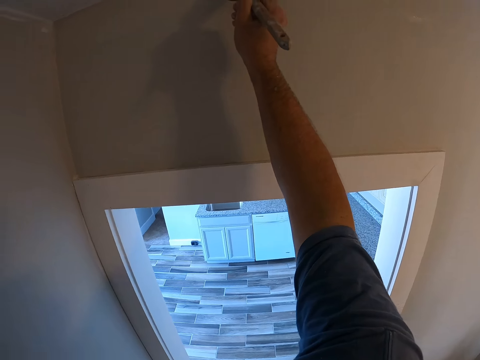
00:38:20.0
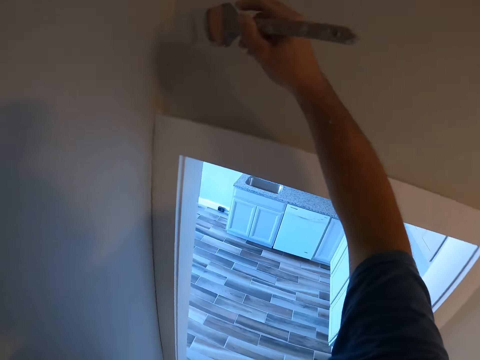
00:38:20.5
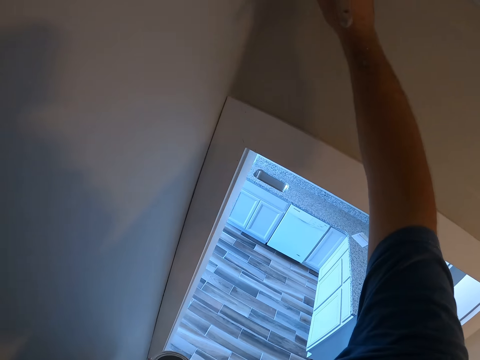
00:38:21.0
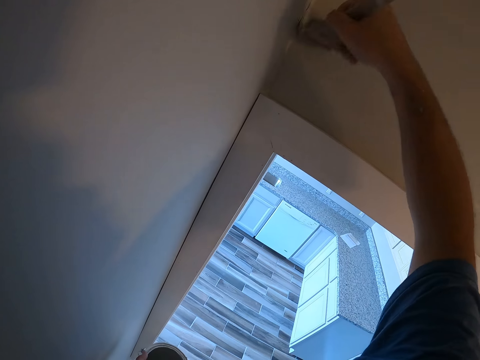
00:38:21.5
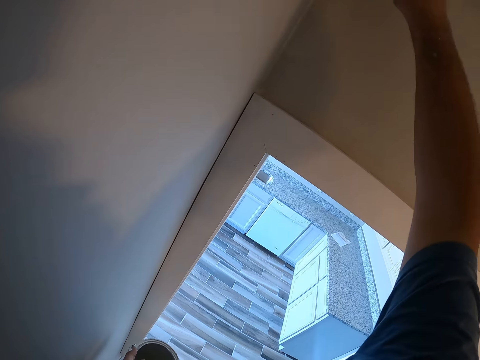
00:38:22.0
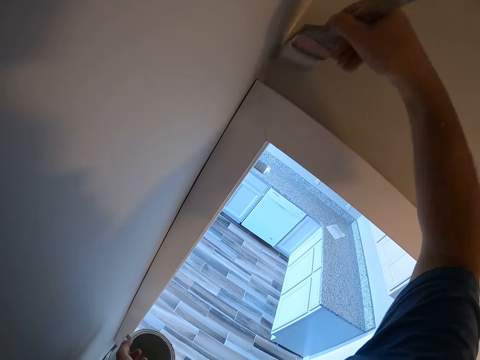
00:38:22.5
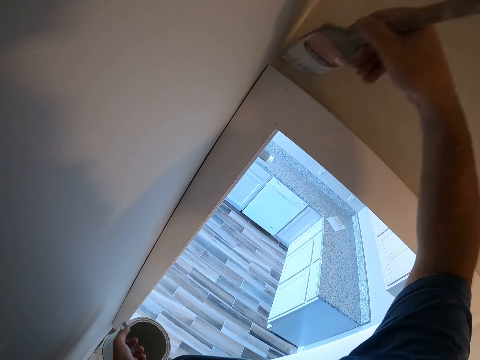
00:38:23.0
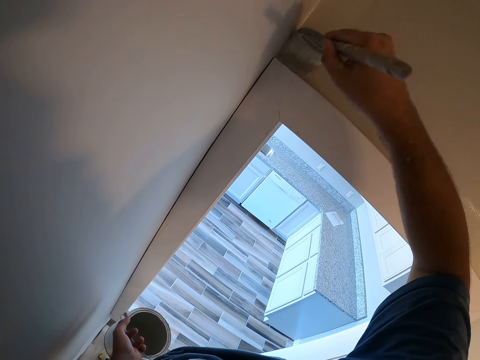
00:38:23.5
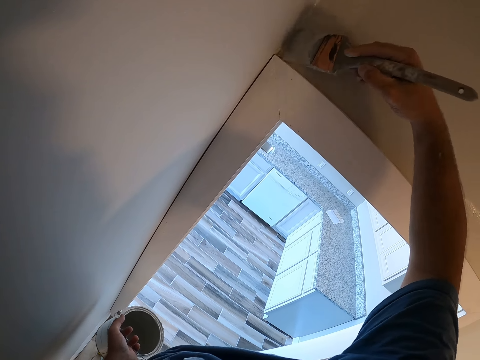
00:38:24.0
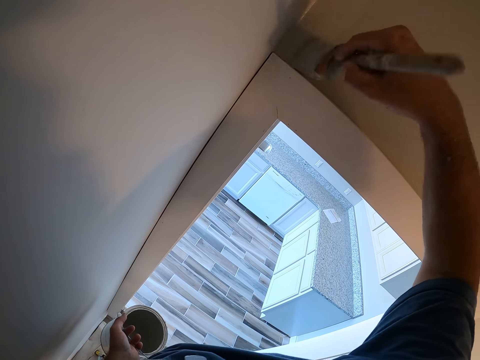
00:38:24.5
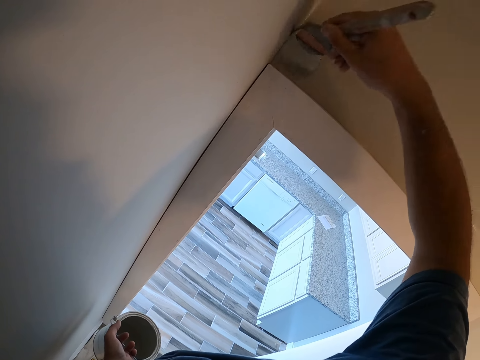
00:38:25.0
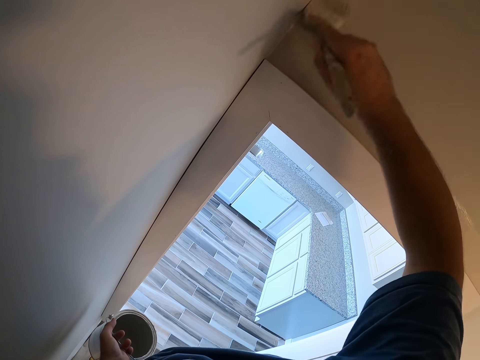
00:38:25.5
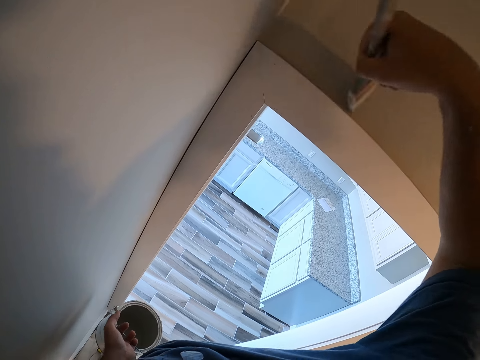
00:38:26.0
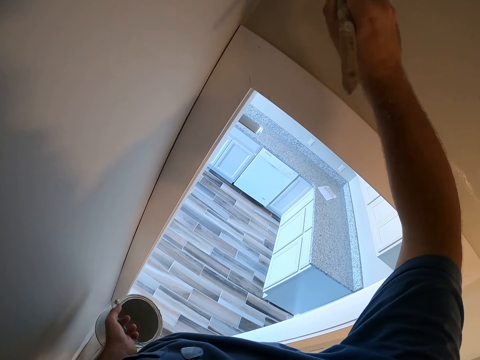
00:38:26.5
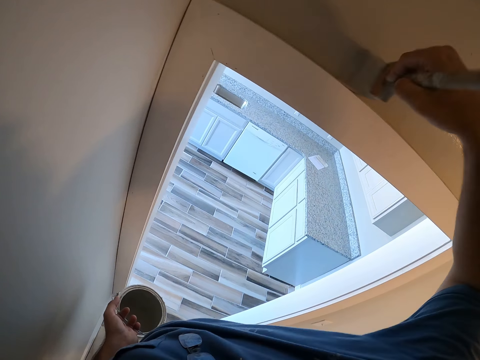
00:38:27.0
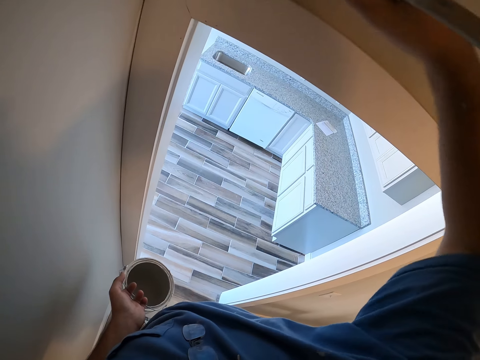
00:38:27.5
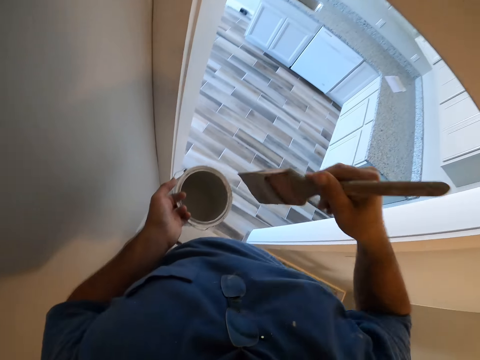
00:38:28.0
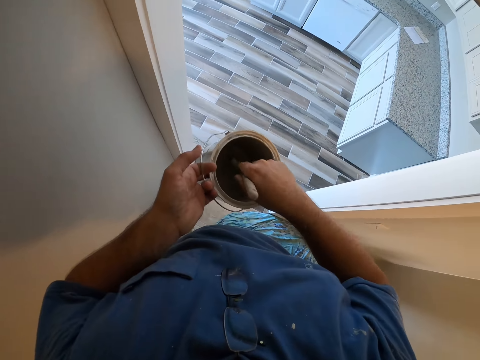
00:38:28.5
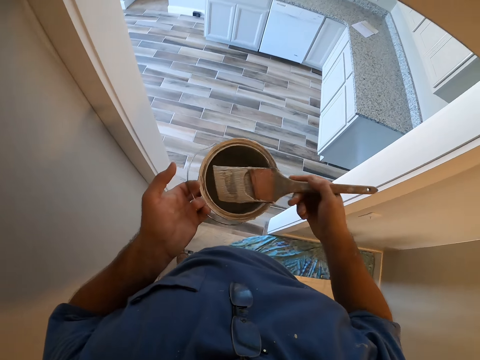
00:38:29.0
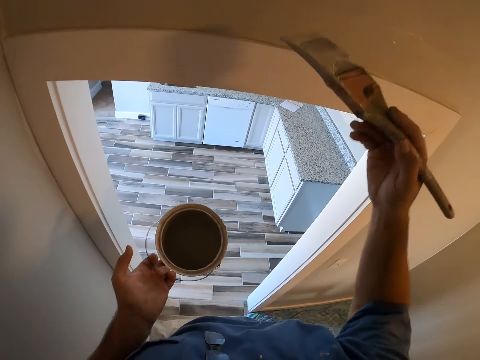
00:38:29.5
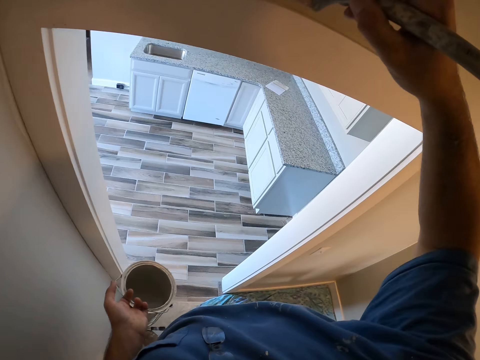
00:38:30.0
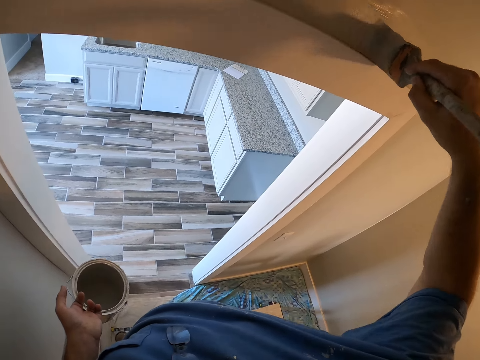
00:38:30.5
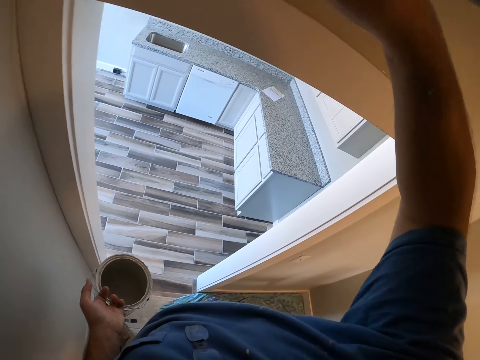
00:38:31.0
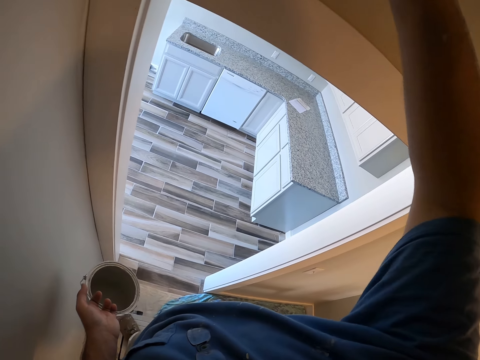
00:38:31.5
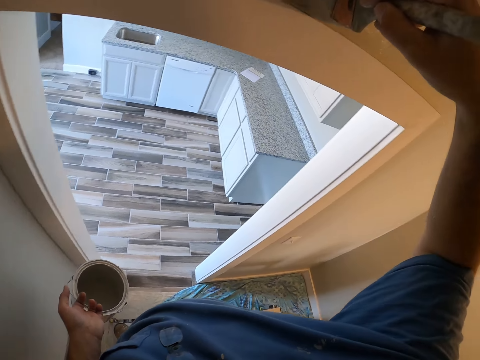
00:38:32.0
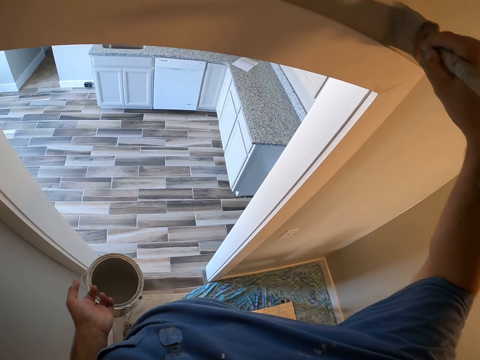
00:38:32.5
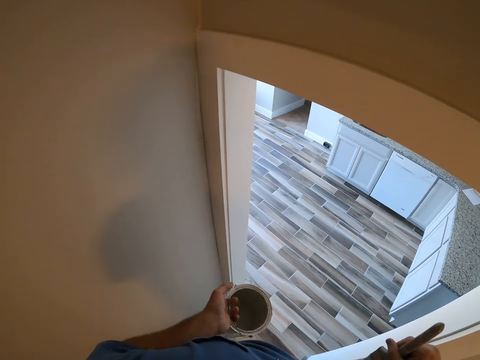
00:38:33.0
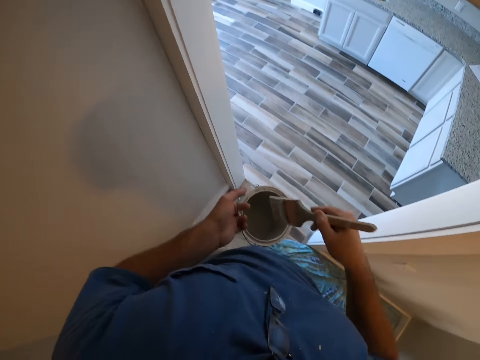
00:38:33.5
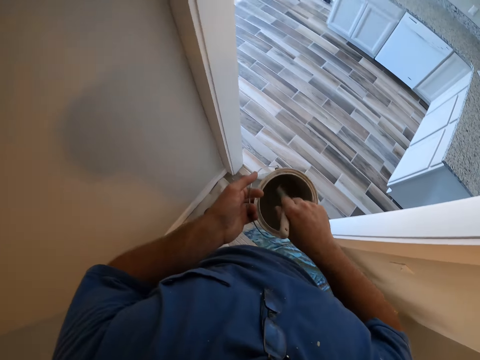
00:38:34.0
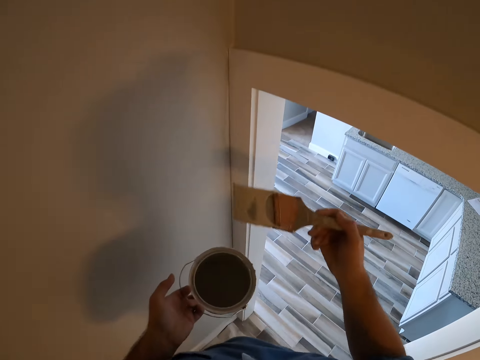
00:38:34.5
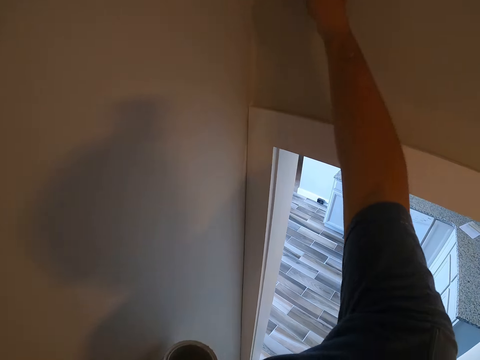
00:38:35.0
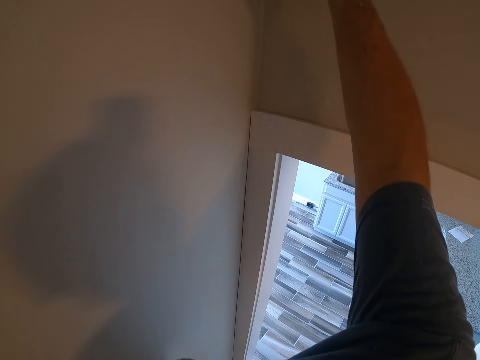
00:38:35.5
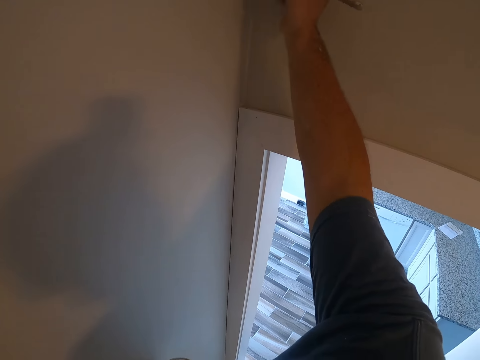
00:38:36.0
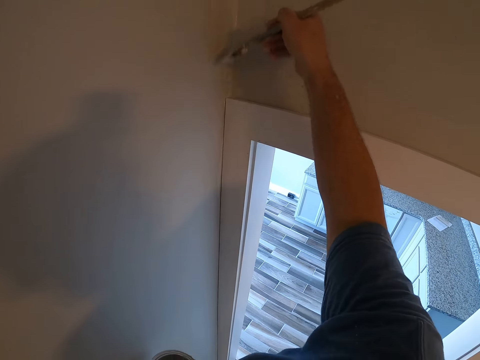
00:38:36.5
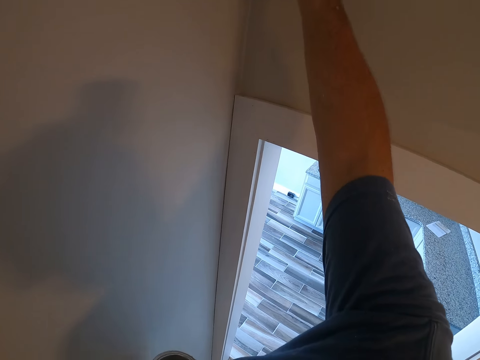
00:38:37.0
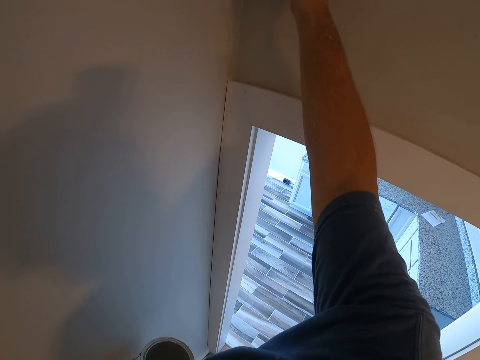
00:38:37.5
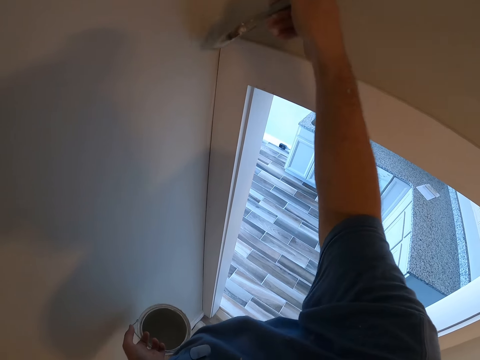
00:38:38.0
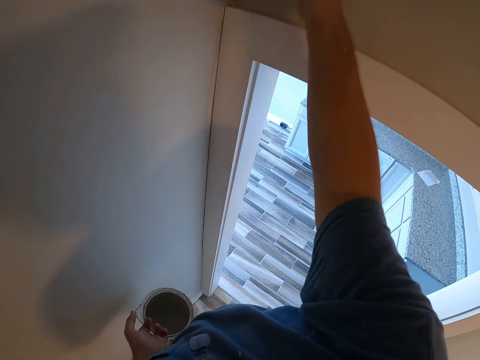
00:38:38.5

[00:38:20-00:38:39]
The camera wearer gets more paint from the paint container. They paint the wall with the paint brush. They get more paint from the paint container. They paint the wall with the paint brush.

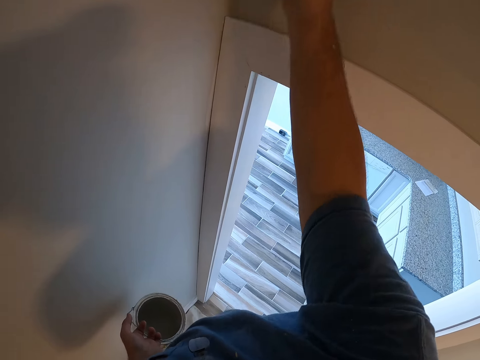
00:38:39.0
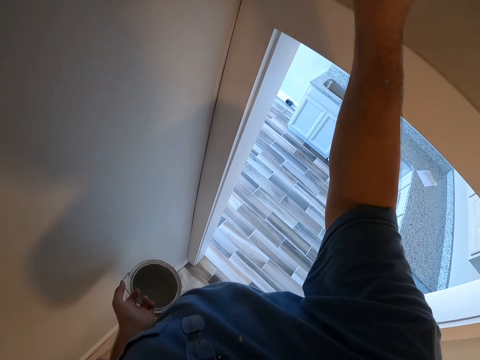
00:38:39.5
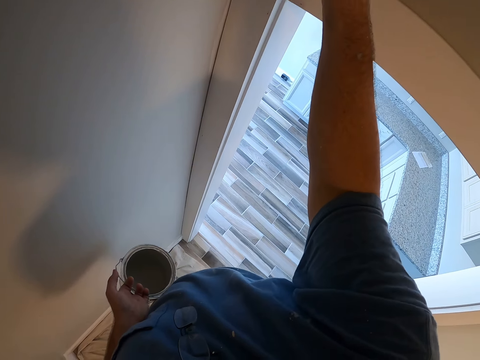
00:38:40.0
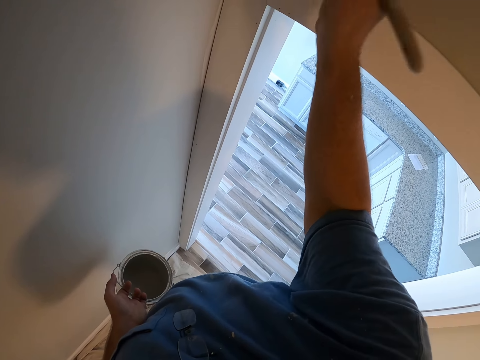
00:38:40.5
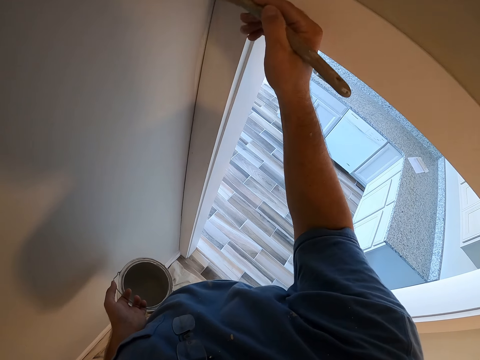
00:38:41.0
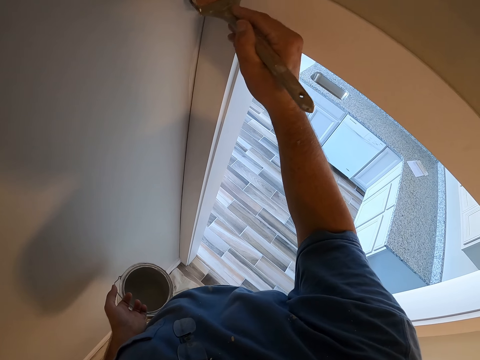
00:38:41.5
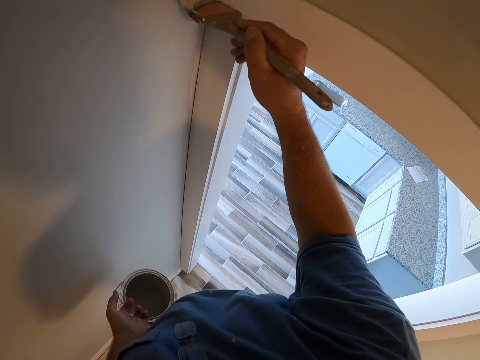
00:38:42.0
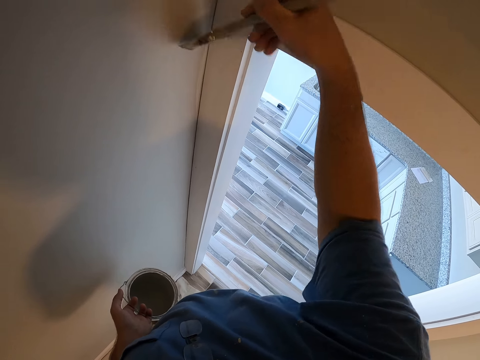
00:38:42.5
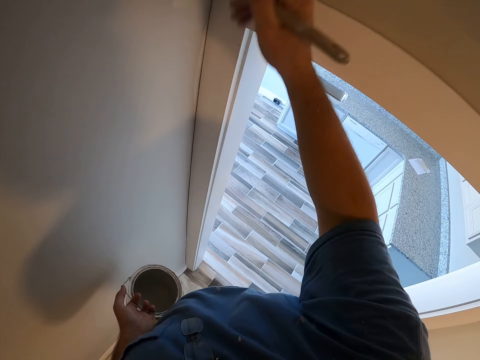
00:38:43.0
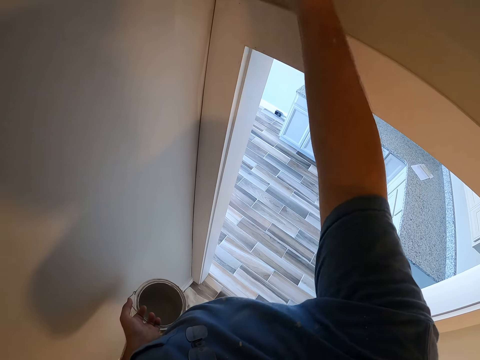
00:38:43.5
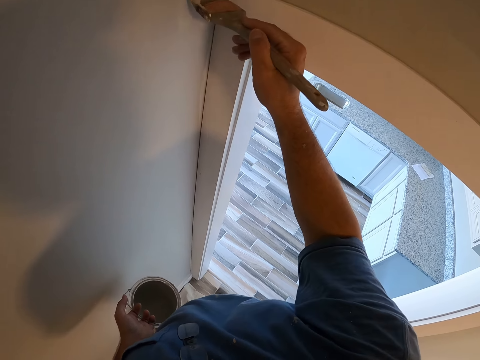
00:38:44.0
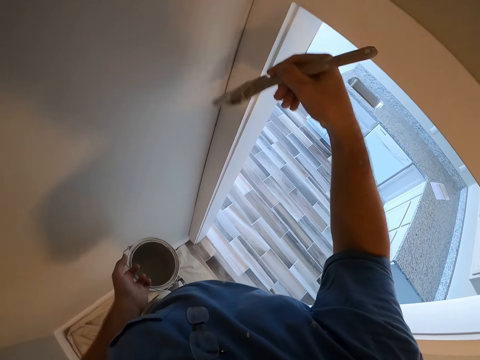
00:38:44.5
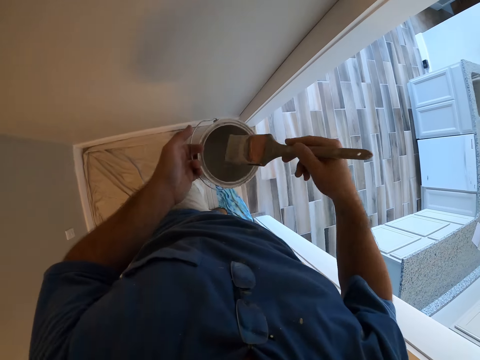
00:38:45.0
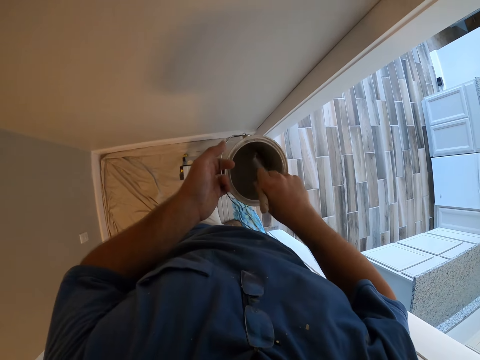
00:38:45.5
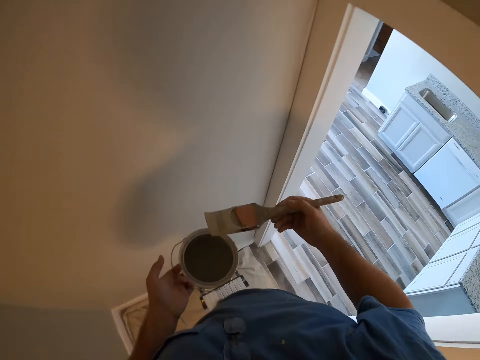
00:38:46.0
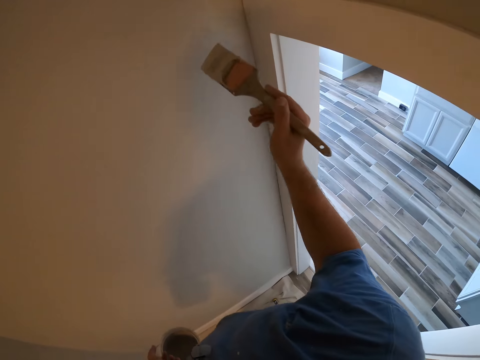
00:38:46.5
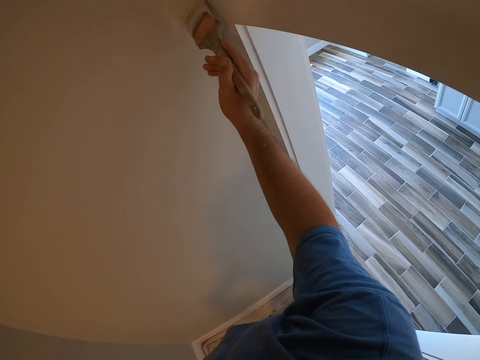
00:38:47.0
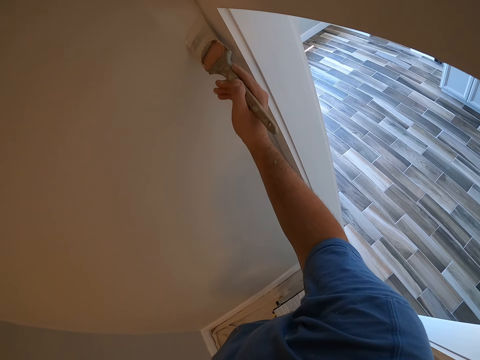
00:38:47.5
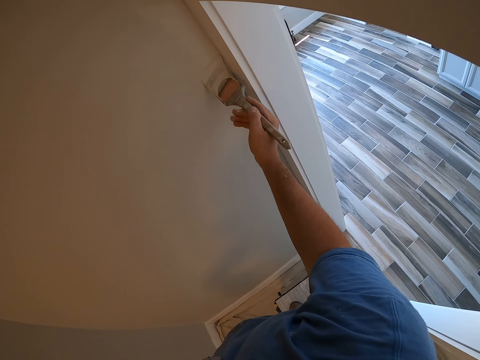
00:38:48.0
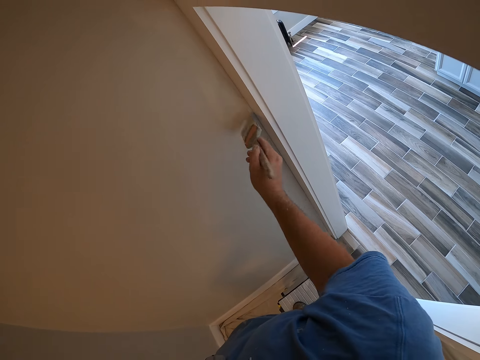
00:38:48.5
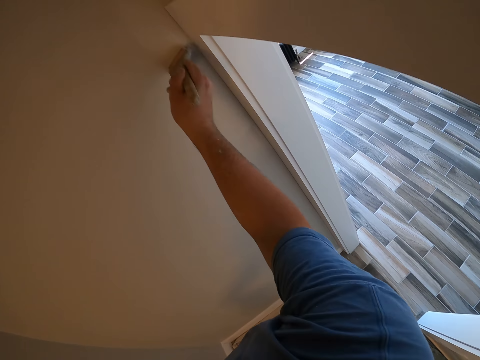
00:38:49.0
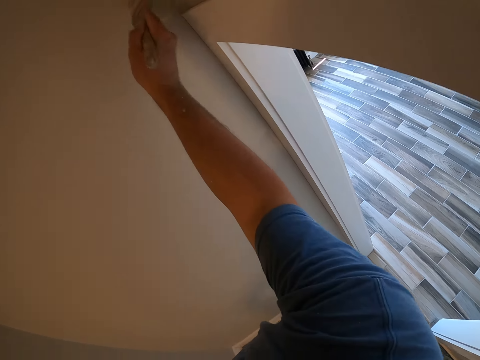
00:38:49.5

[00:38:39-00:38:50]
The camera wearer gets more paint from the paint container. They paint the wall with the paint brush.
